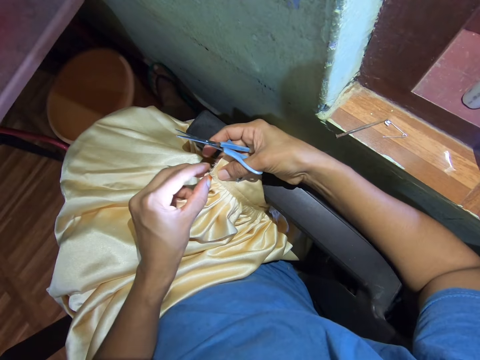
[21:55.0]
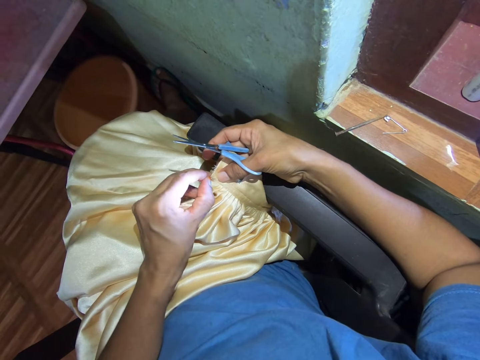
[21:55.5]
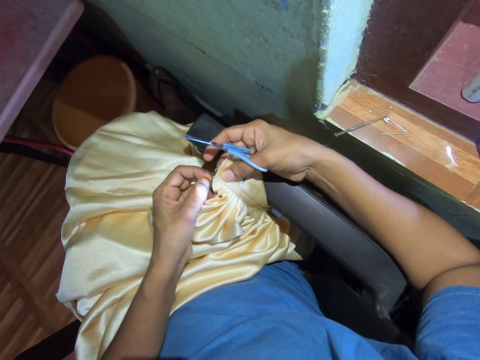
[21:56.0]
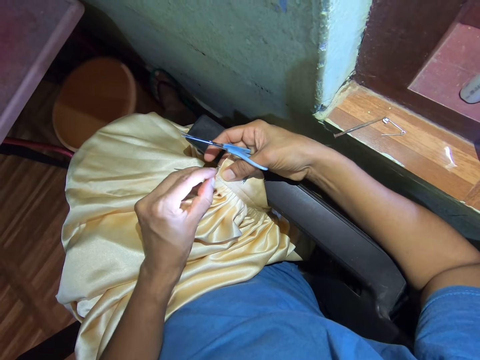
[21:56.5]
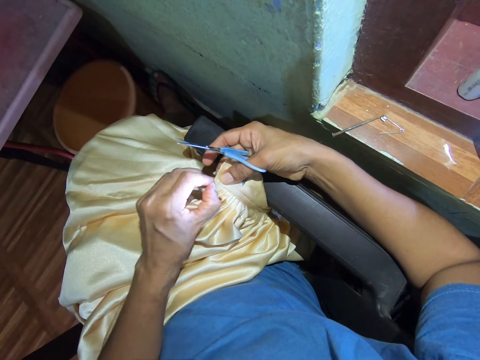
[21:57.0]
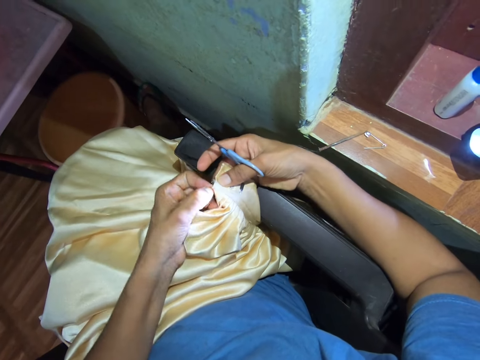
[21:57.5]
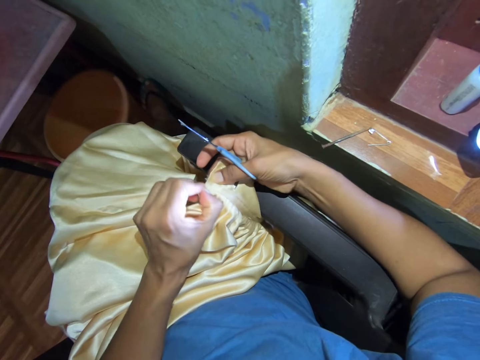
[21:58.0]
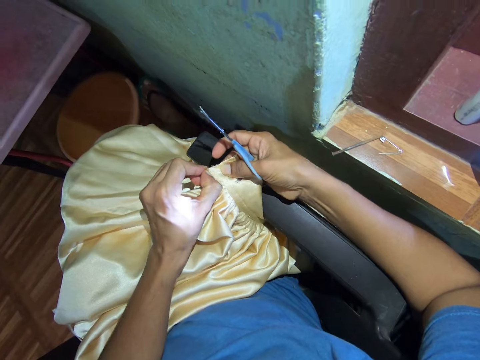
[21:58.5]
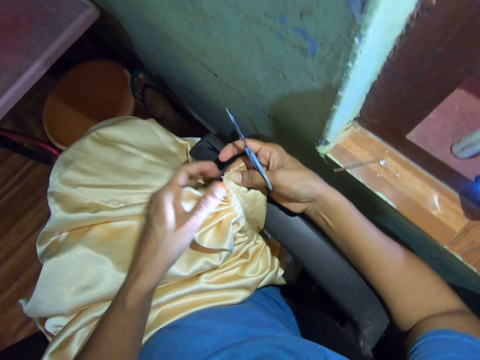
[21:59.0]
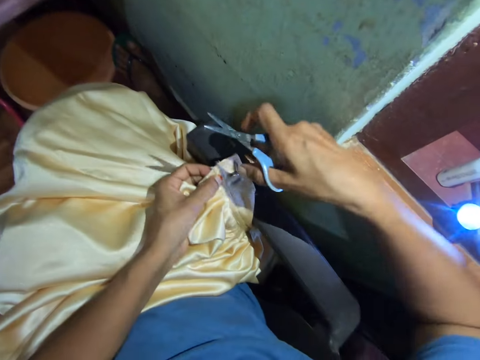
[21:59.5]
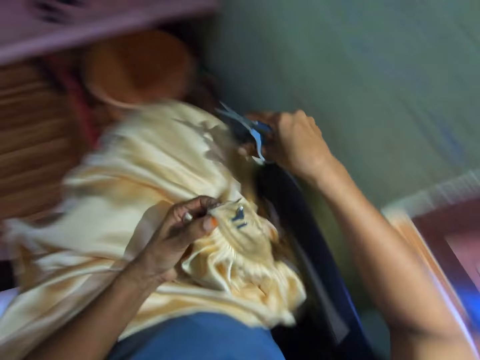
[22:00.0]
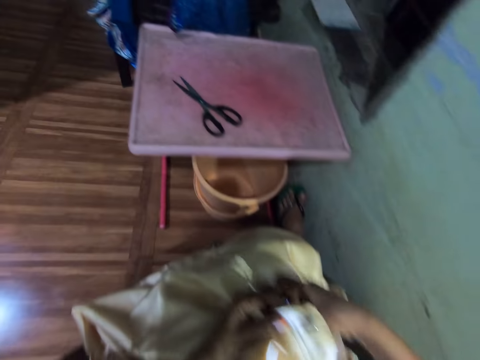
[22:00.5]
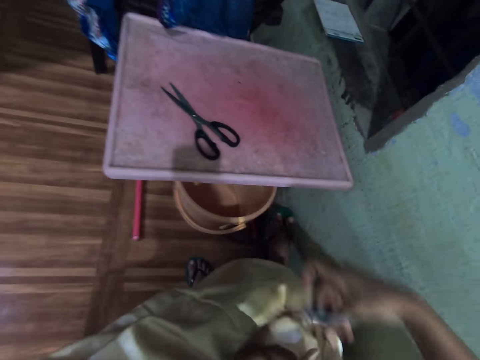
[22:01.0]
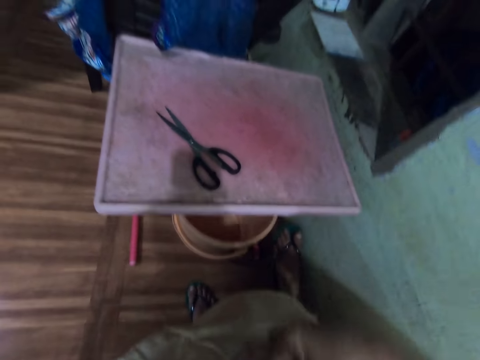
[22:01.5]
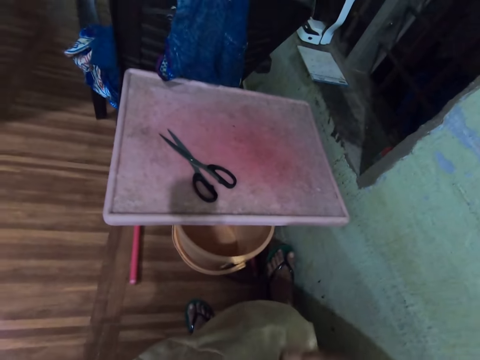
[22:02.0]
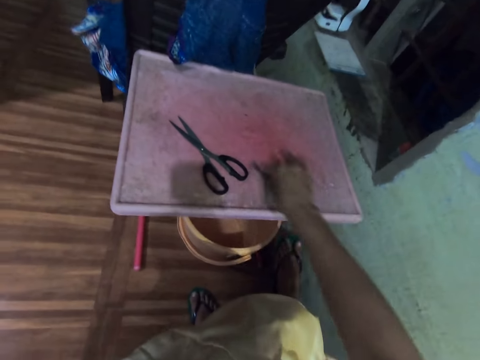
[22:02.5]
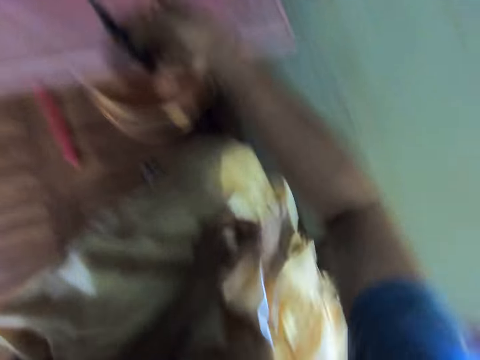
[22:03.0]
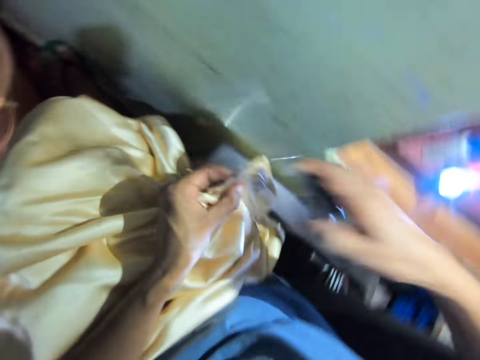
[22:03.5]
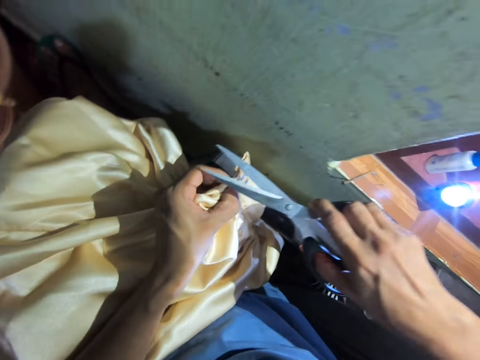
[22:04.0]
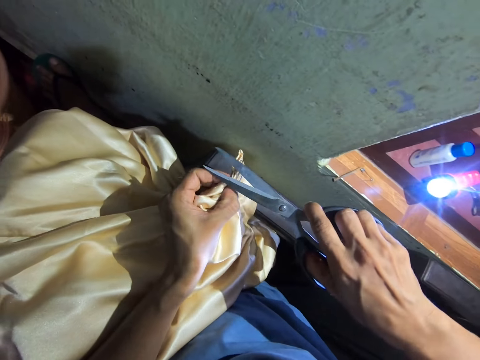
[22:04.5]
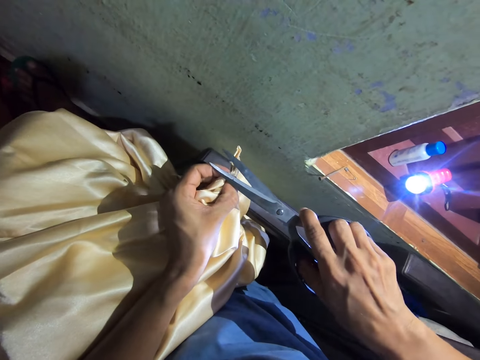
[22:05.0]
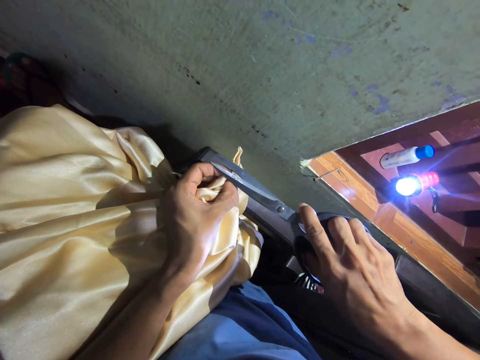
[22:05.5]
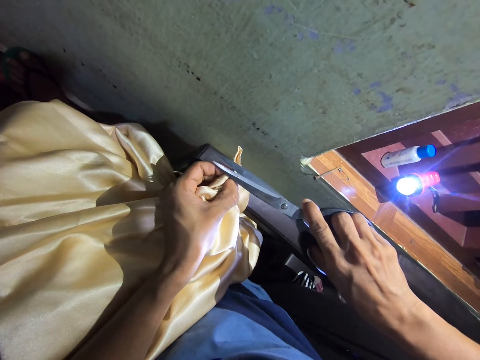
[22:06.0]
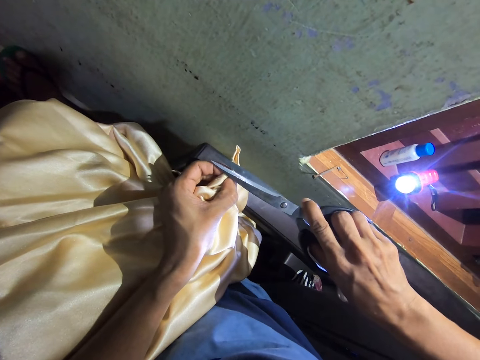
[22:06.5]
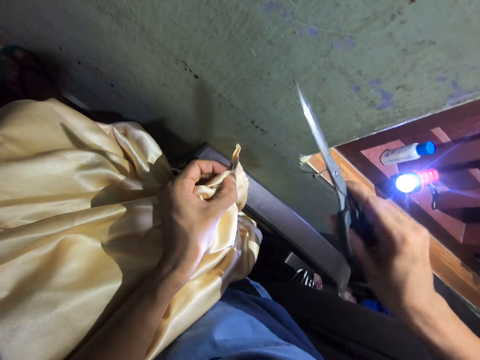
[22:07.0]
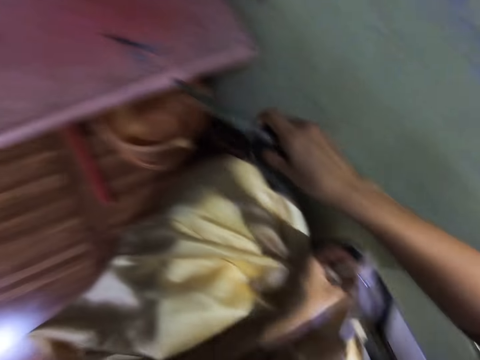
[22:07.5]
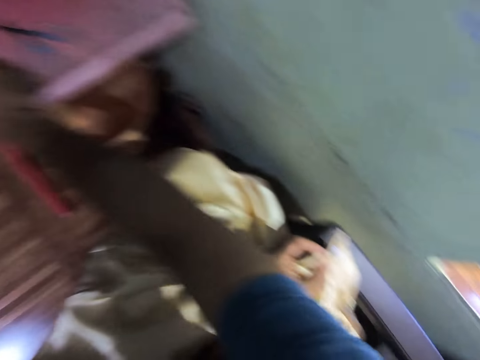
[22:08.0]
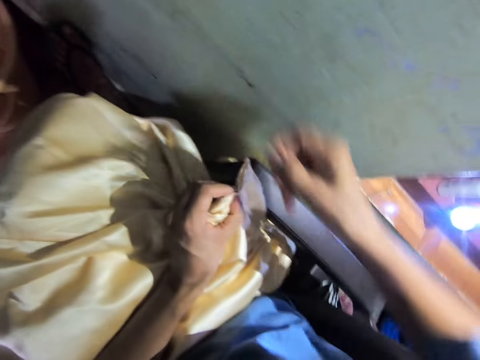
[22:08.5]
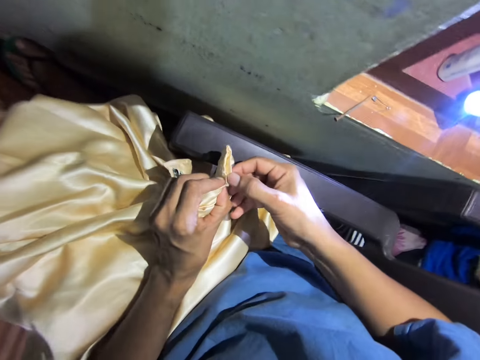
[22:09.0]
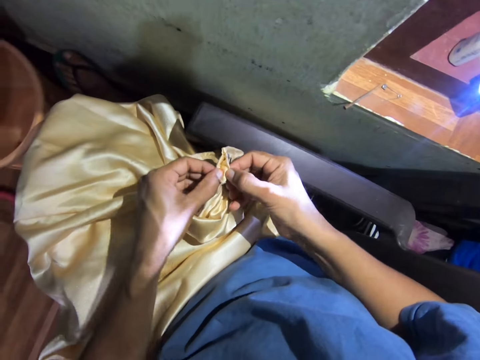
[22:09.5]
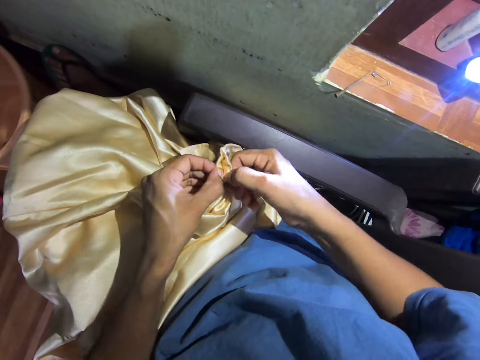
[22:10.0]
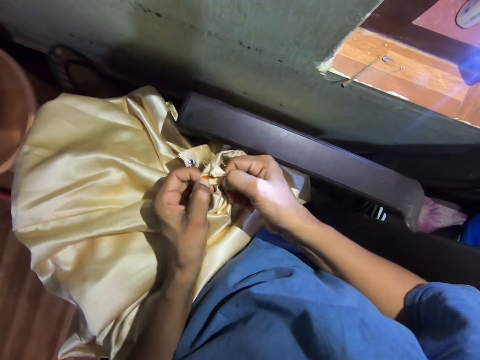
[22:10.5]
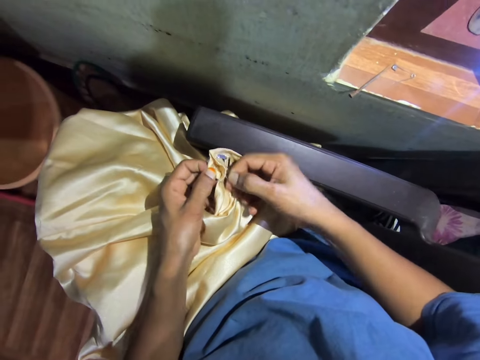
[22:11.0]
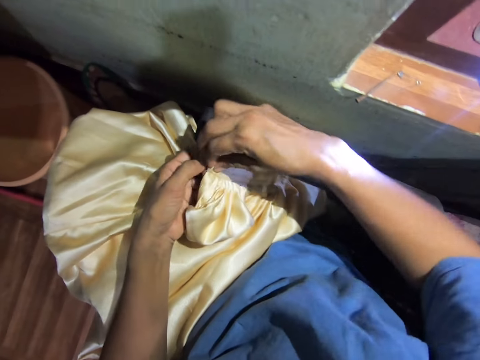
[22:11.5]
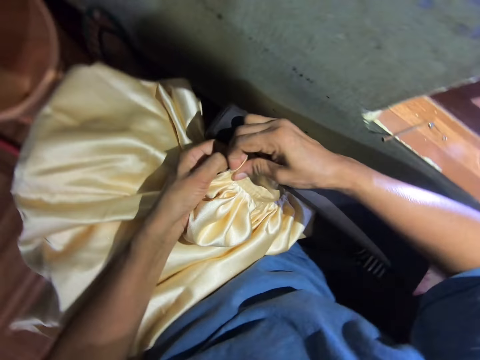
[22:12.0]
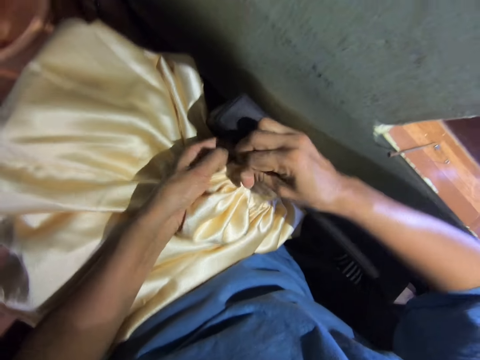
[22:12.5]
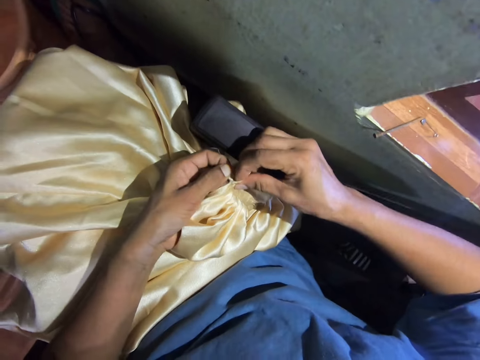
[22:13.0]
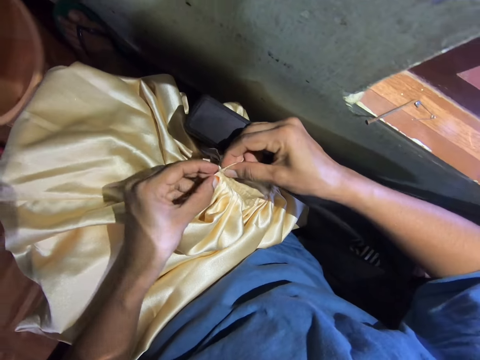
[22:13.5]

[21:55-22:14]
The camera wearer fixes the piece of cloth. She puts the scissors on the table. She picks up the black scissors on the table. She cuts the fabric with the black scissors. She places the black scissors on the table. She adjusts the fabric with her hands.

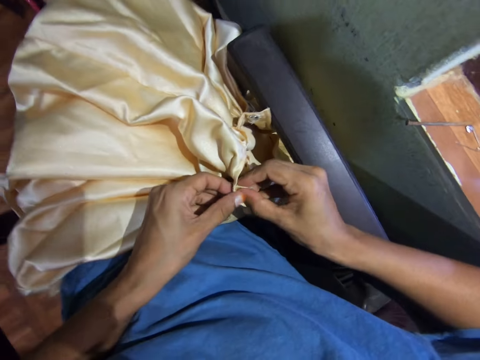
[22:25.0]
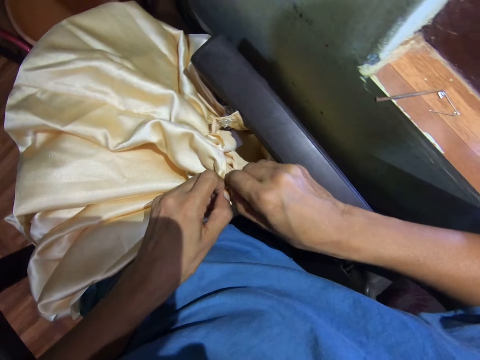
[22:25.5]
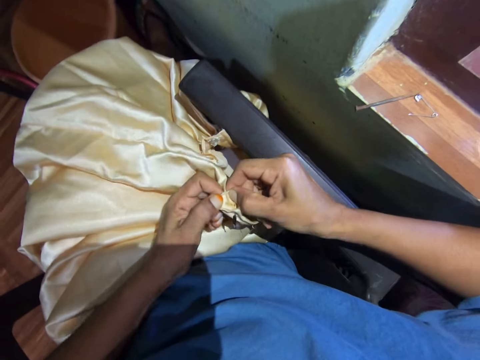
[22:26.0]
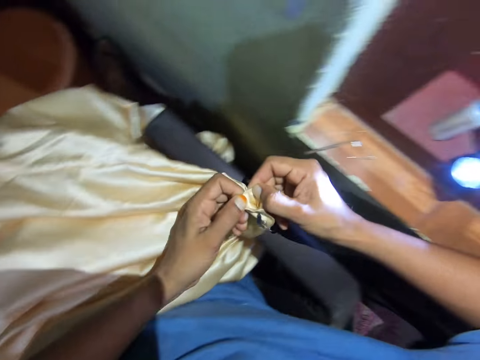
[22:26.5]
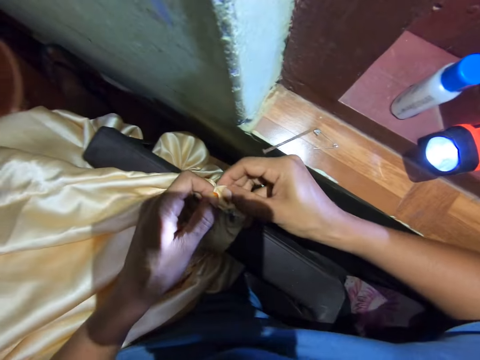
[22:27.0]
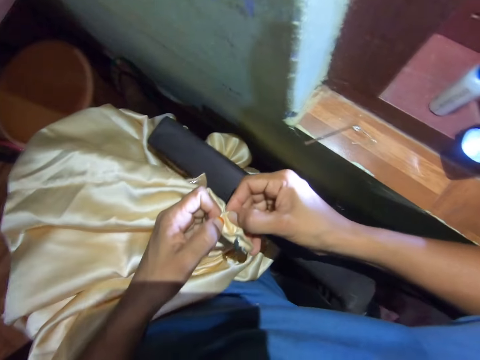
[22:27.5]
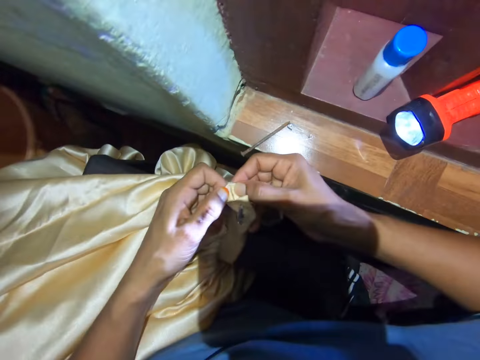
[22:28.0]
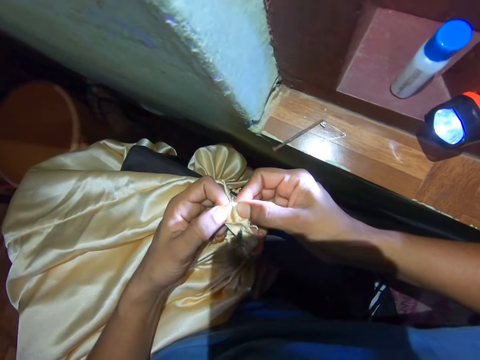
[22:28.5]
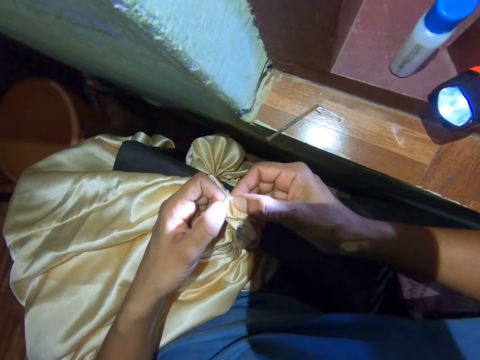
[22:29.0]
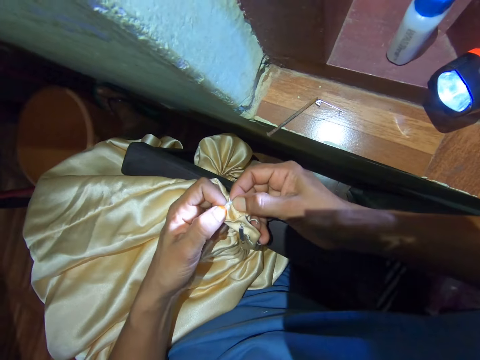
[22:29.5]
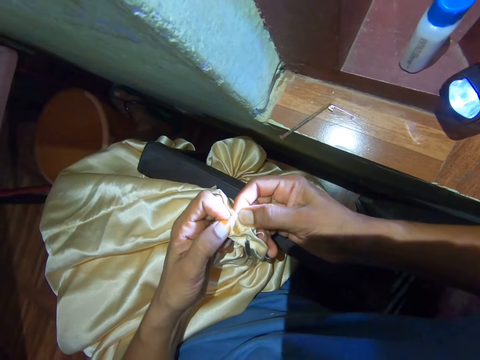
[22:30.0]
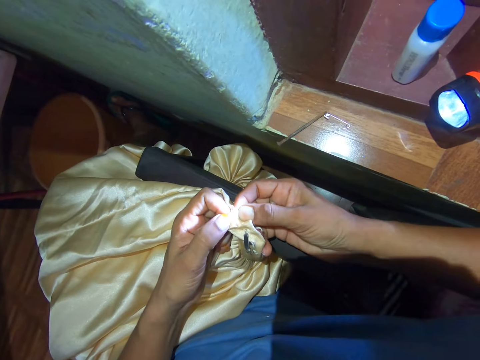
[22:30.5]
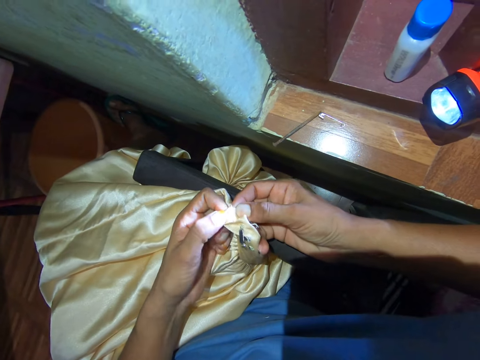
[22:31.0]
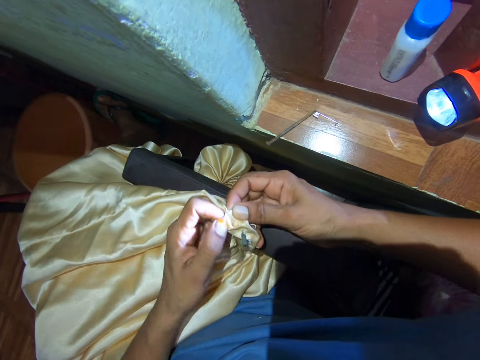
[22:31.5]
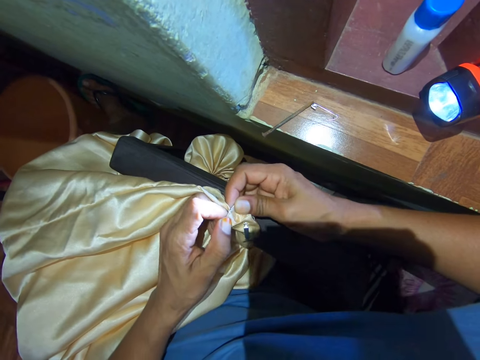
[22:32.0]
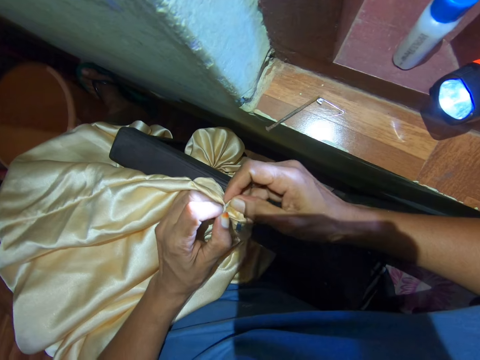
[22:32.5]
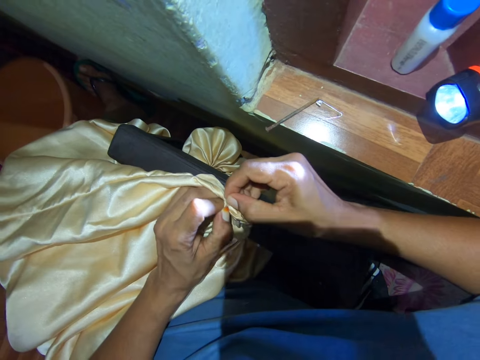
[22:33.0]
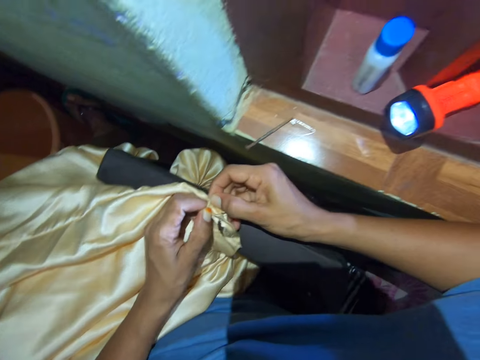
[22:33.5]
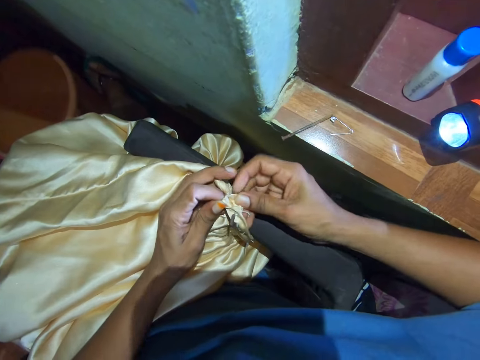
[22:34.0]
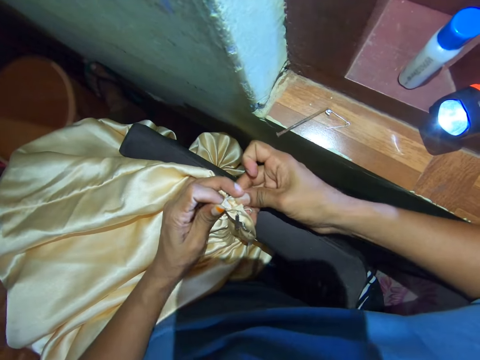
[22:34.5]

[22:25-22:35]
The camera wearer looks at the piece of cloth.
